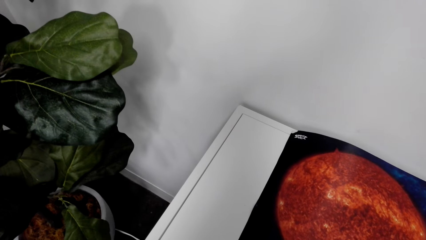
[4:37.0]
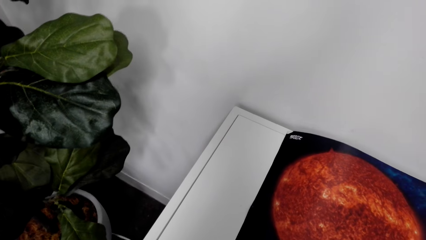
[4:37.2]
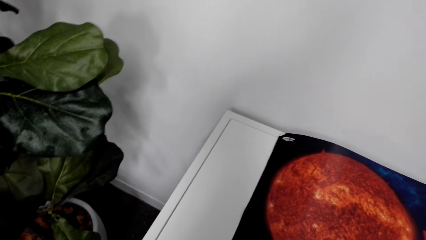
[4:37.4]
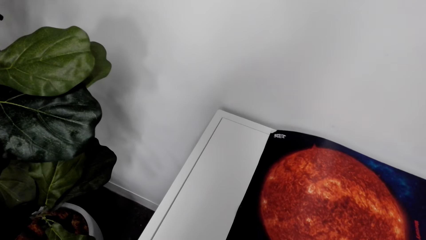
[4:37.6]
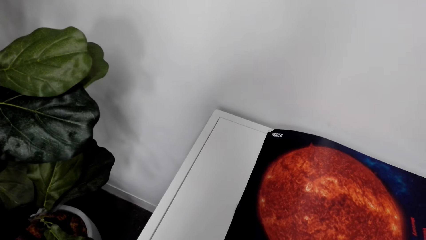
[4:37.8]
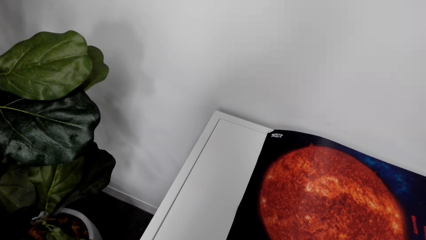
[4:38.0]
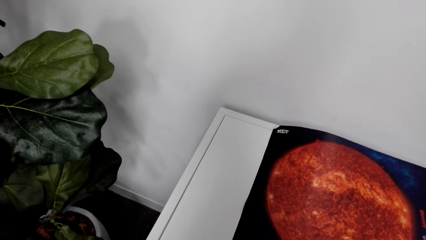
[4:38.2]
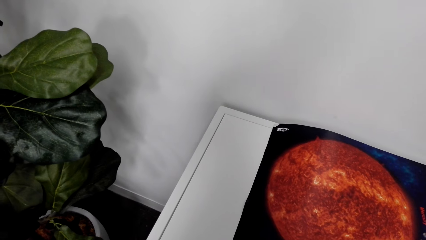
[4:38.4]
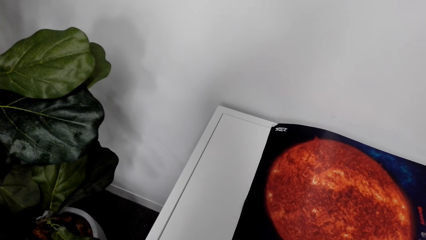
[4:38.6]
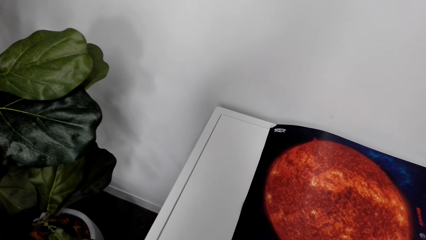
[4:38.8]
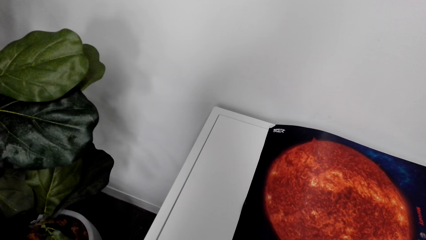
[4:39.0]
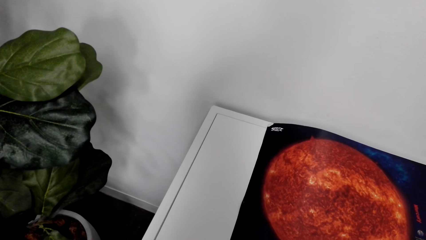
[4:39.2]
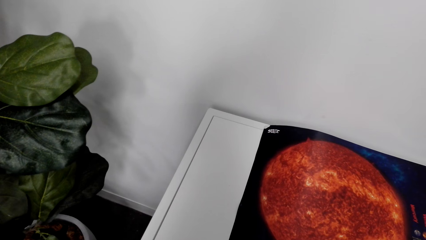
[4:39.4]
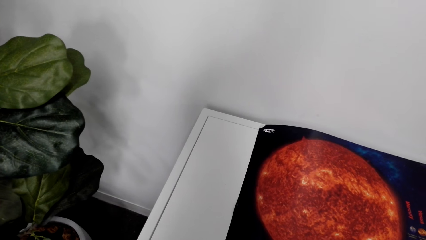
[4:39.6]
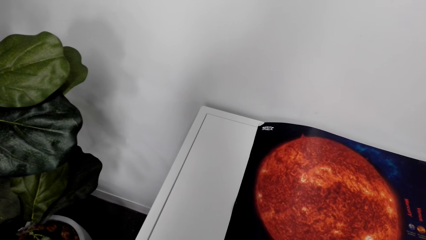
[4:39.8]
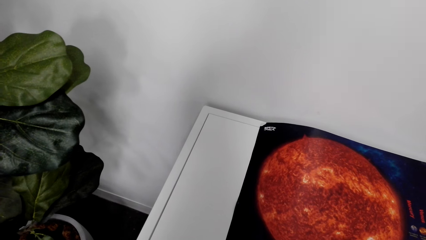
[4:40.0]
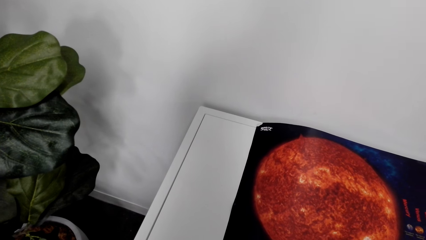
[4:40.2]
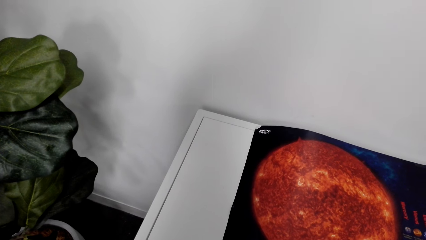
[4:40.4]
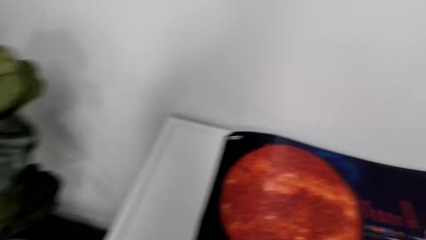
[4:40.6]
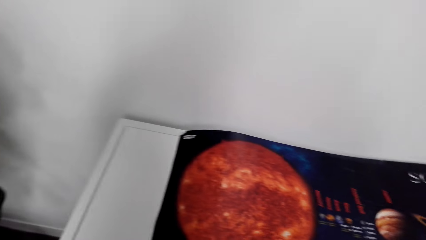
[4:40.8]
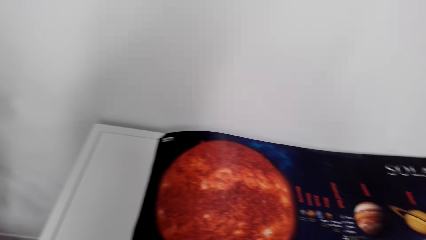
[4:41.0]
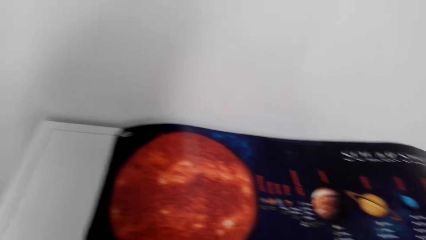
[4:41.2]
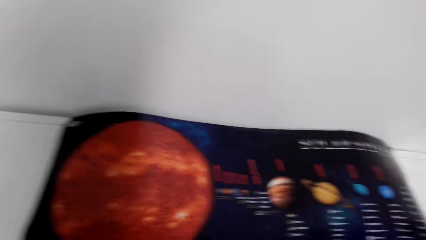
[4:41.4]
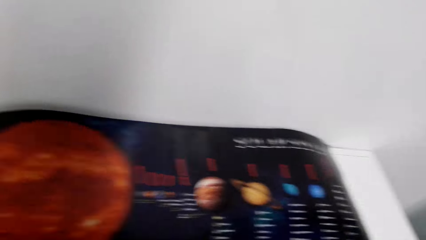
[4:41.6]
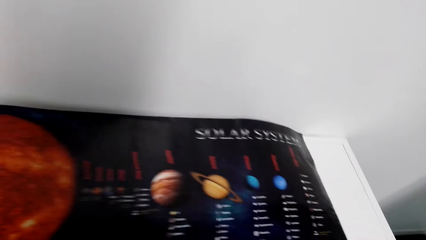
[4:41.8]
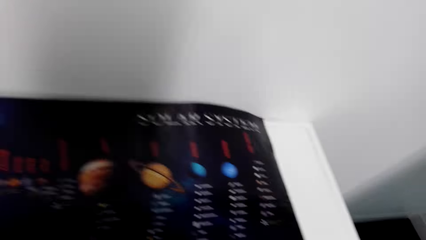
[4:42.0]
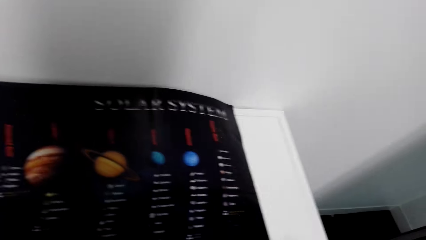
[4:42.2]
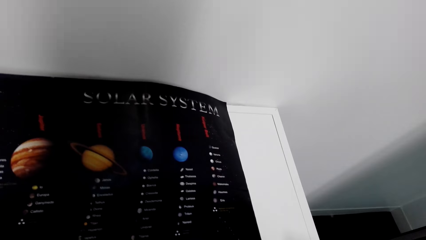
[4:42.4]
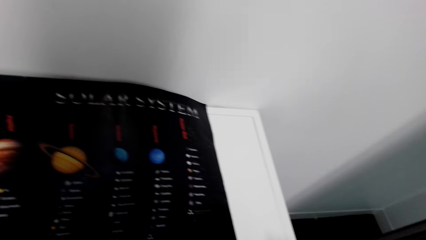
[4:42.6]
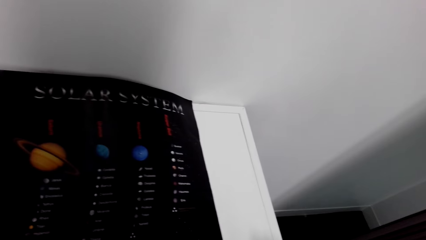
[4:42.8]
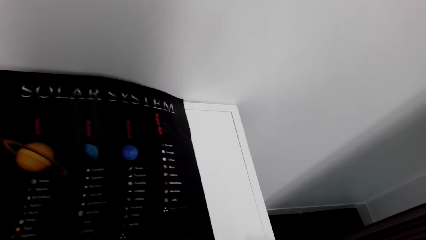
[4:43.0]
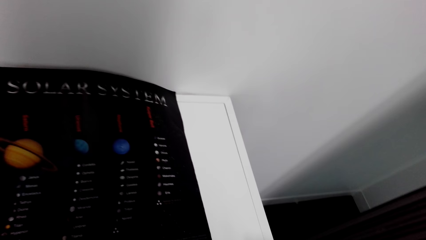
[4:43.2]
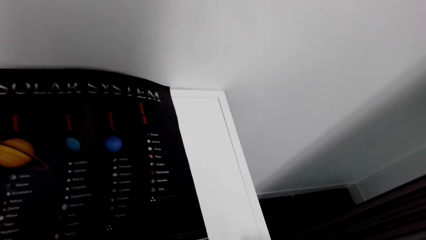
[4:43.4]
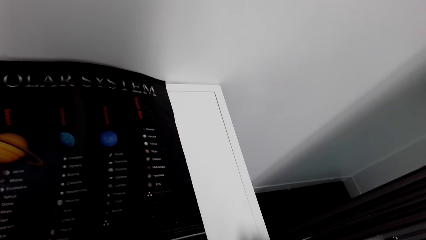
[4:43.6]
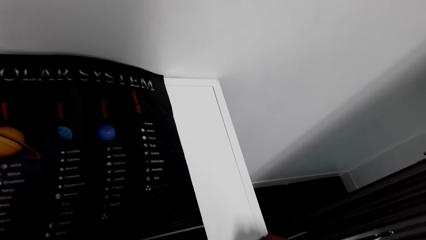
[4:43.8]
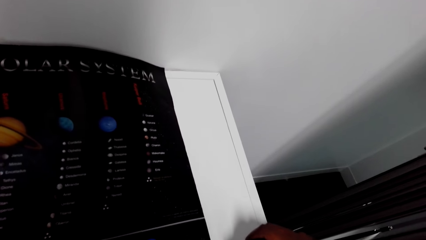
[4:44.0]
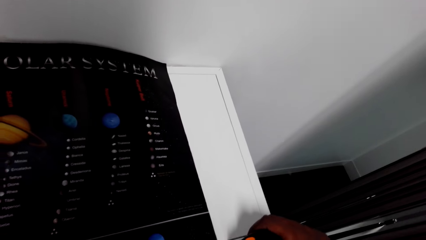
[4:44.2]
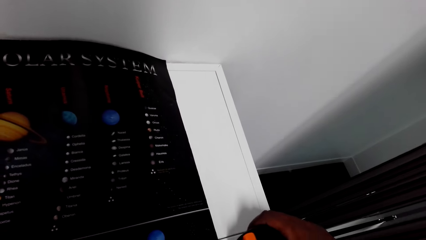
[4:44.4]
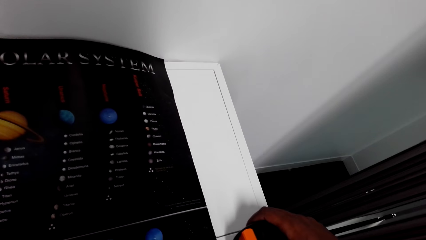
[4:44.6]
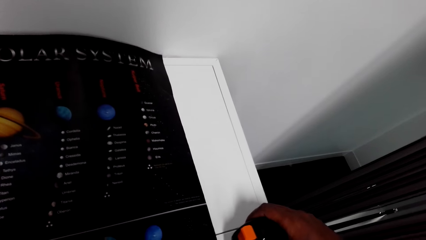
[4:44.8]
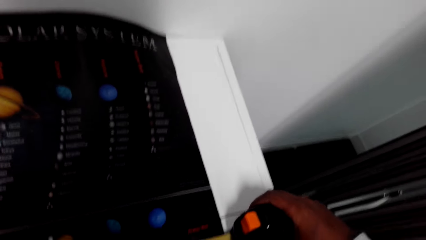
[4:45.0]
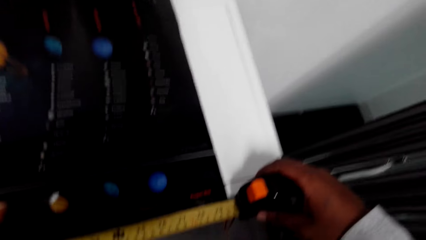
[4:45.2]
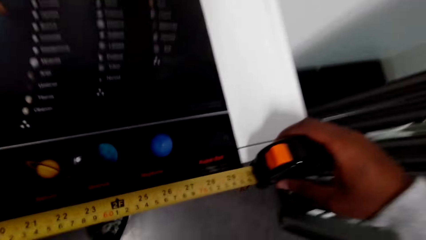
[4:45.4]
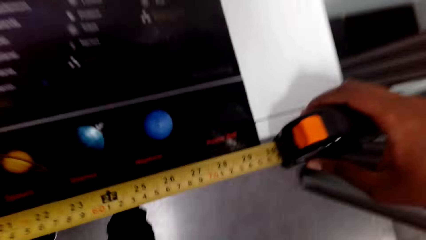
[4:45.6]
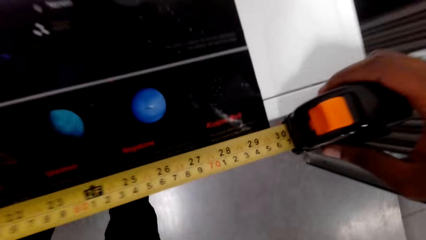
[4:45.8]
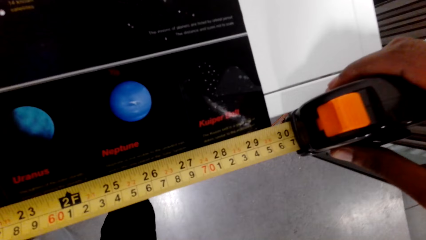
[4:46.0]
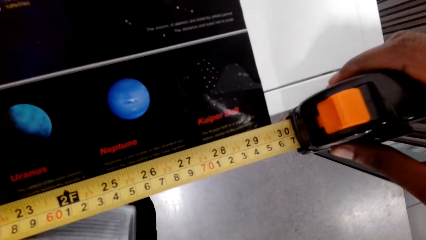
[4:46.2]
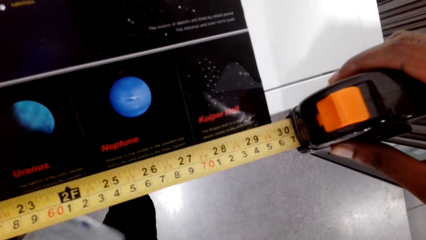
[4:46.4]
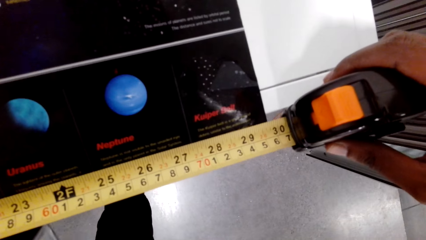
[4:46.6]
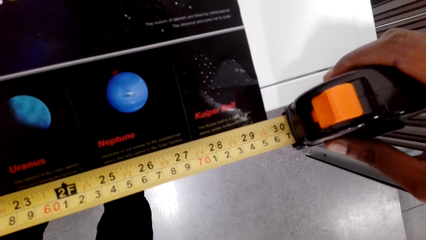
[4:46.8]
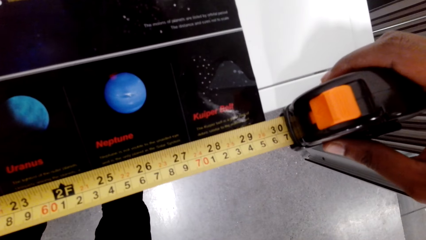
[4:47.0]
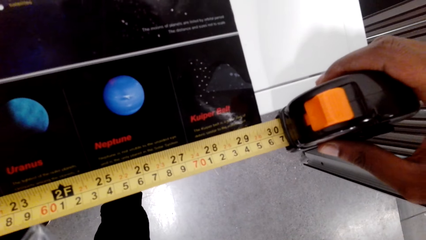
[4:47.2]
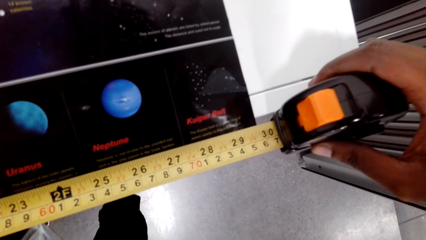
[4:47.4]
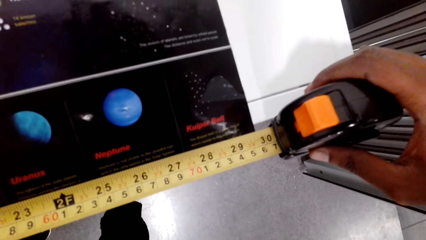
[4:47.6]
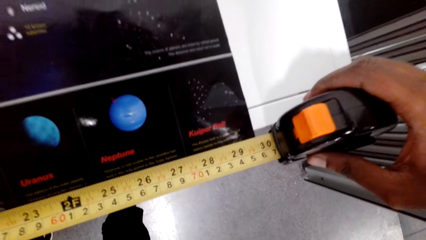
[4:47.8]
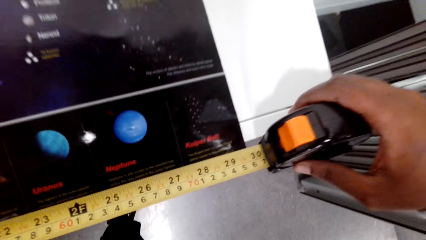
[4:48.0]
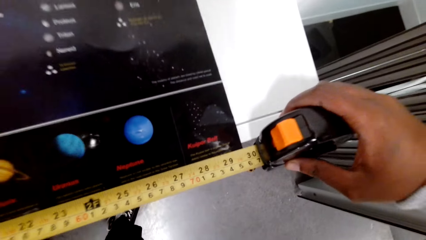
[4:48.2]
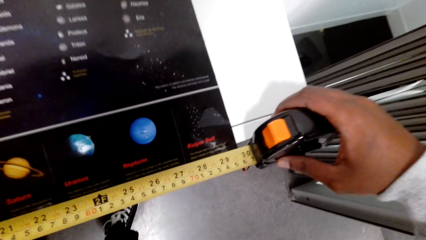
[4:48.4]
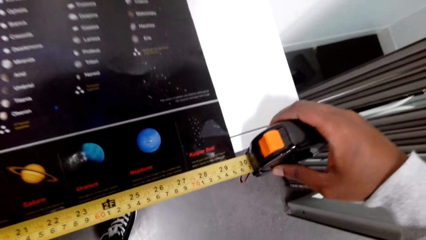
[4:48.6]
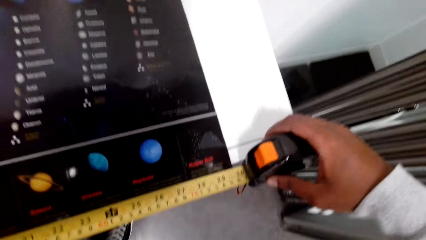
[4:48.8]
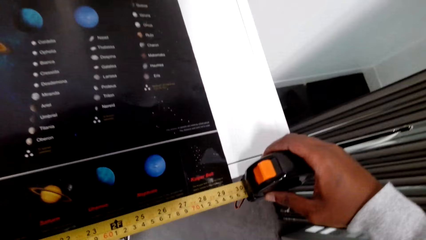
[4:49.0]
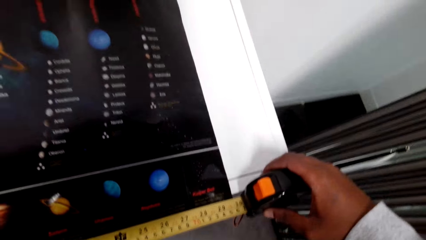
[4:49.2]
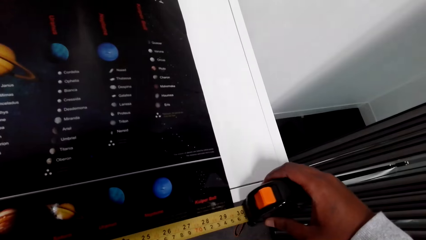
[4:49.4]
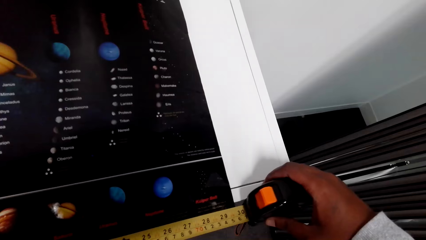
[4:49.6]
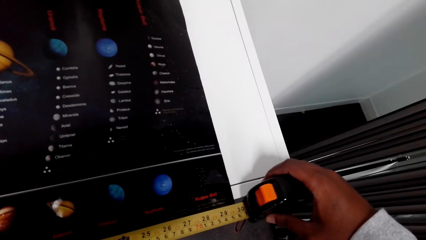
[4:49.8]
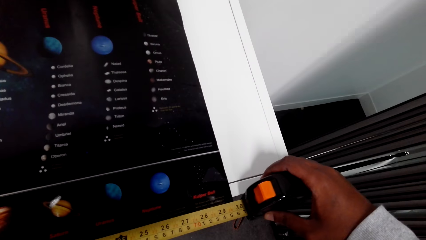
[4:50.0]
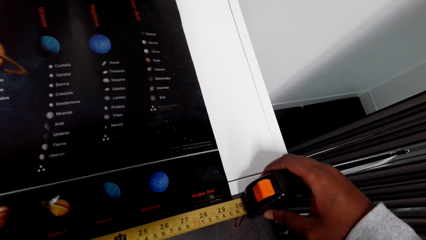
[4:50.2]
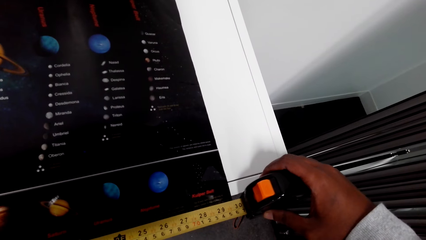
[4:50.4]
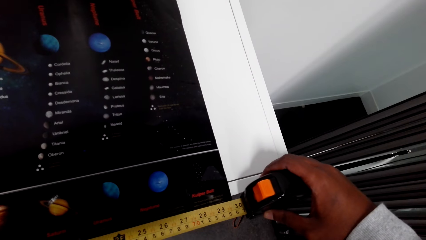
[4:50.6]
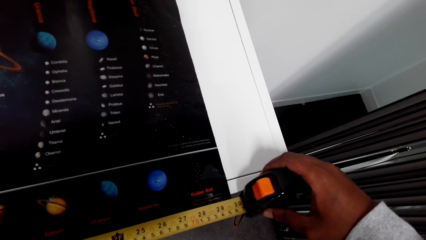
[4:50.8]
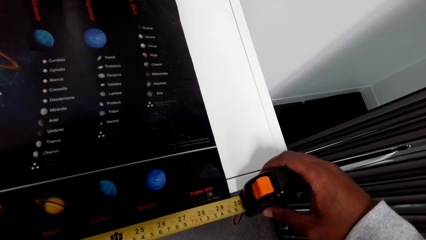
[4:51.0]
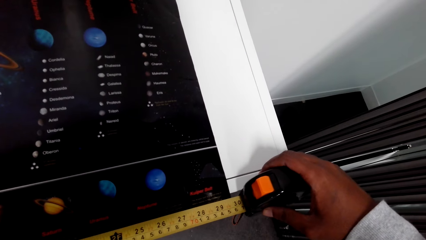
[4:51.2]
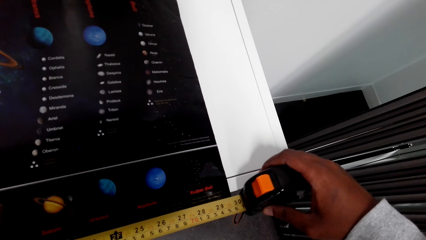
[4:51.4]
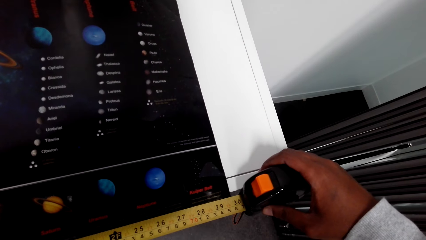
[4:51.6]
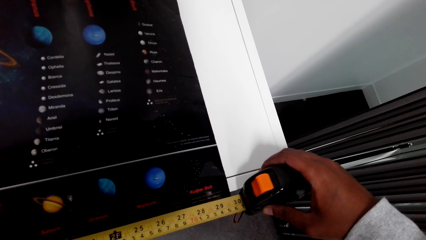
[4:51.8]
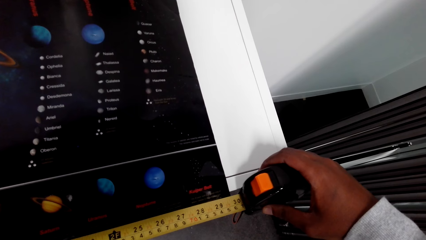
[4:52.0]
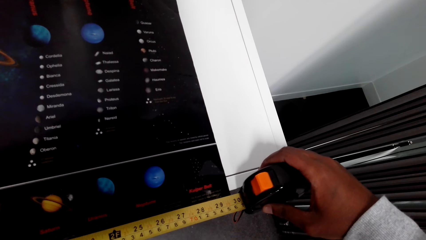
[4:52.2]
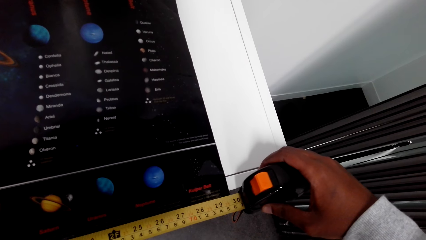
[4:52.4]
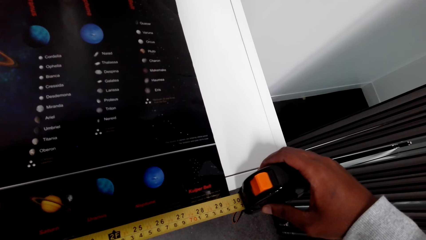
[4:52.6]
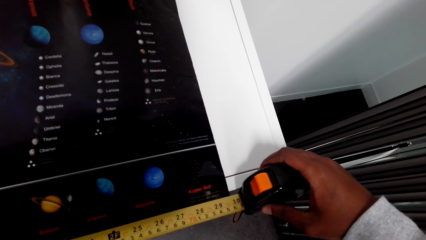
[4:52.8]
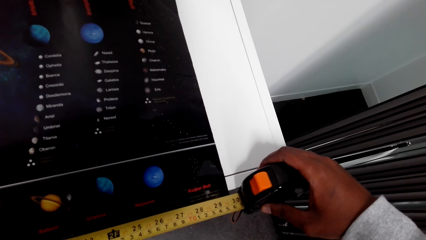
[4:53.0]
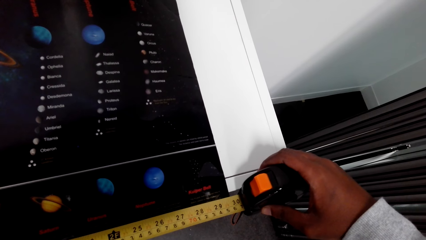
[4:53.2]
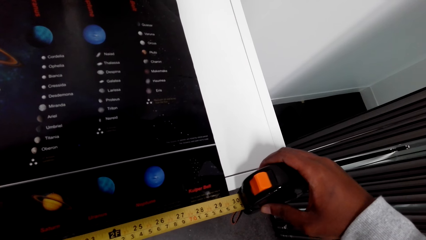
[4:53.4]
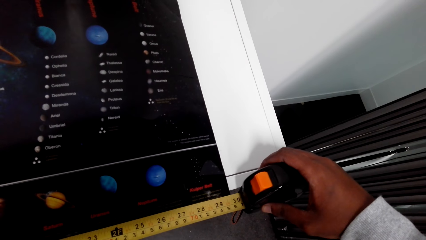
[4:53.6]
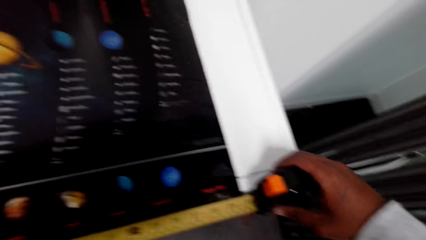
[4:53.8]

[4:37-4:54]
The camera wearer puts a chart on a bookshelf. They measure the chart with a tape measure. They look at the length.
